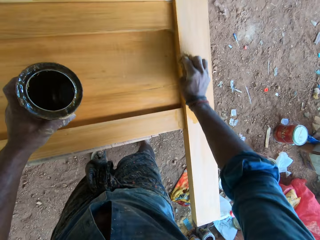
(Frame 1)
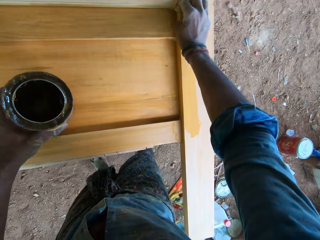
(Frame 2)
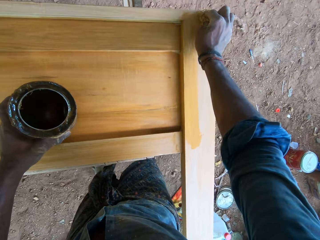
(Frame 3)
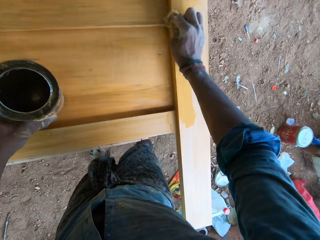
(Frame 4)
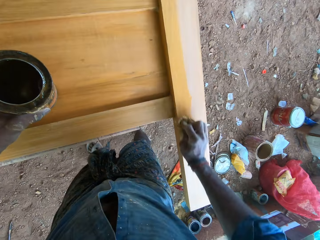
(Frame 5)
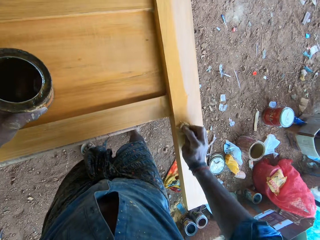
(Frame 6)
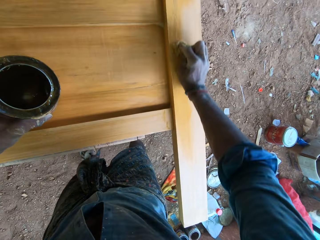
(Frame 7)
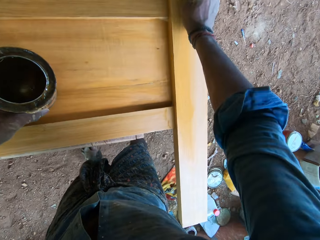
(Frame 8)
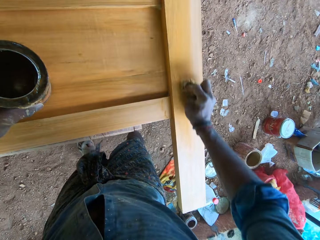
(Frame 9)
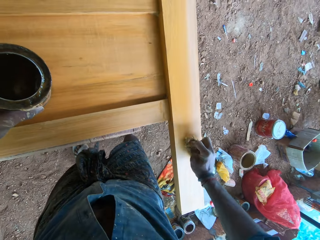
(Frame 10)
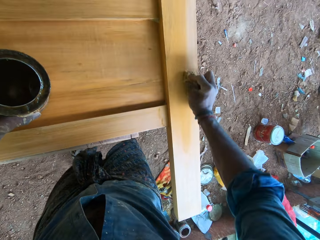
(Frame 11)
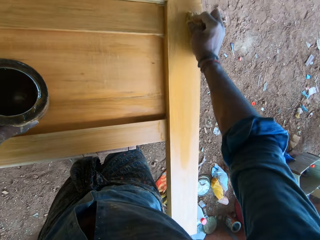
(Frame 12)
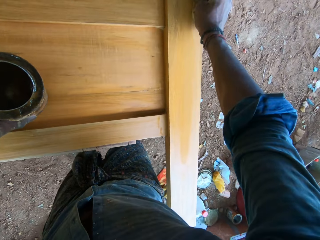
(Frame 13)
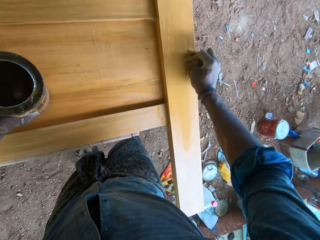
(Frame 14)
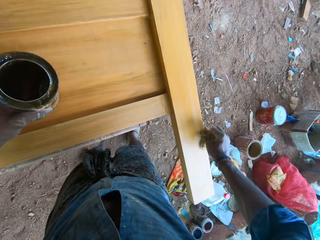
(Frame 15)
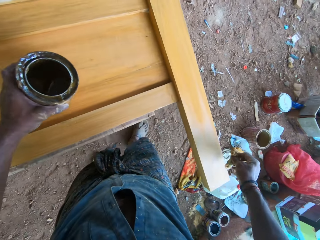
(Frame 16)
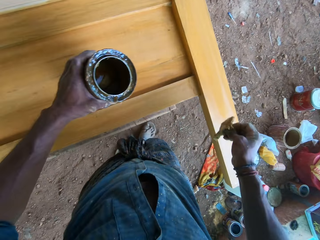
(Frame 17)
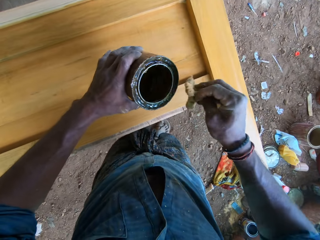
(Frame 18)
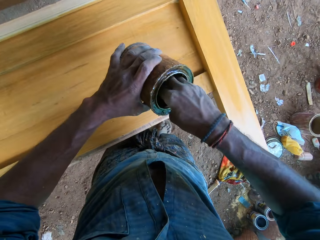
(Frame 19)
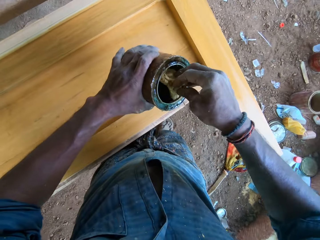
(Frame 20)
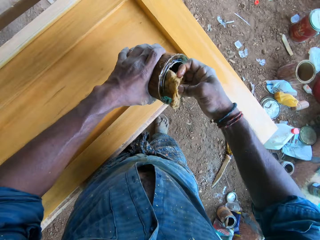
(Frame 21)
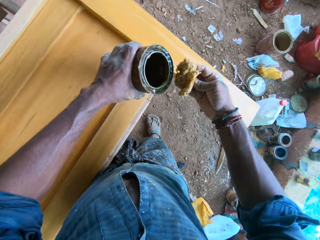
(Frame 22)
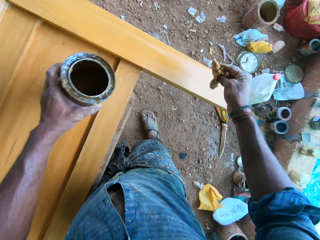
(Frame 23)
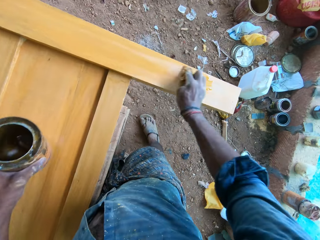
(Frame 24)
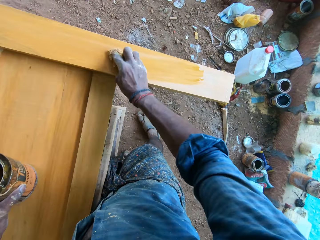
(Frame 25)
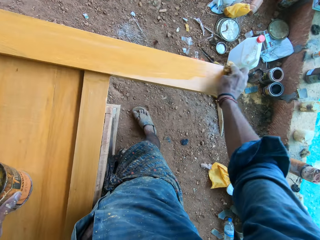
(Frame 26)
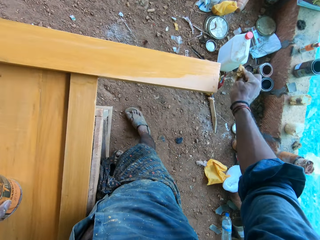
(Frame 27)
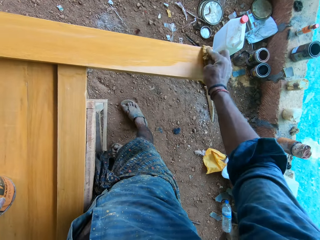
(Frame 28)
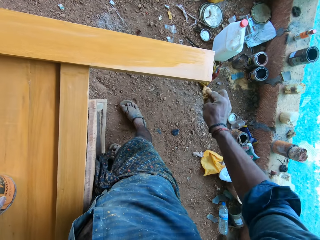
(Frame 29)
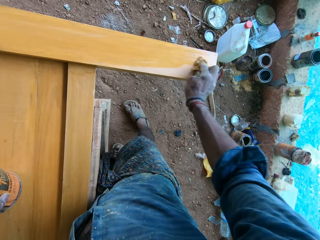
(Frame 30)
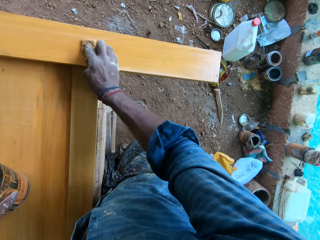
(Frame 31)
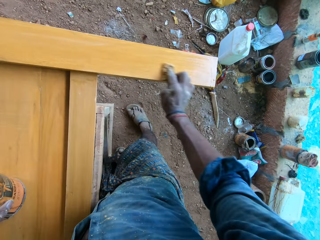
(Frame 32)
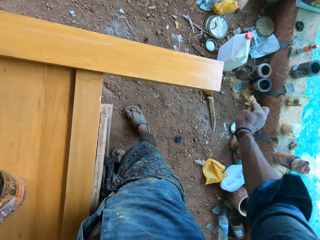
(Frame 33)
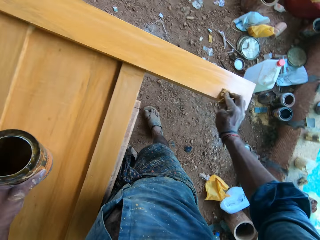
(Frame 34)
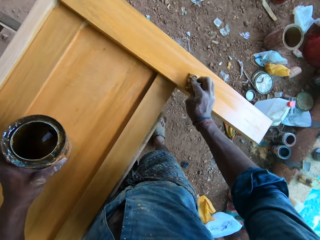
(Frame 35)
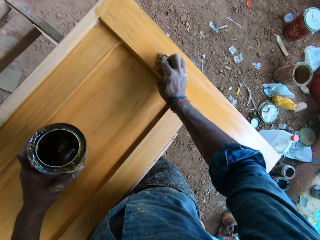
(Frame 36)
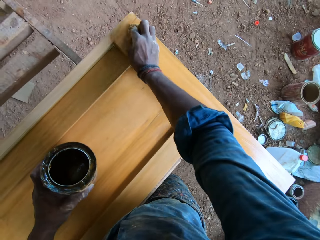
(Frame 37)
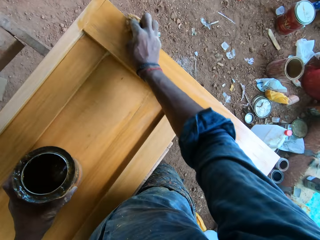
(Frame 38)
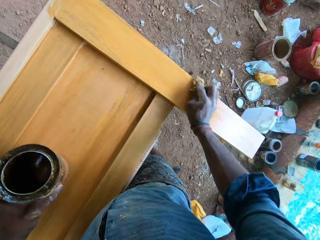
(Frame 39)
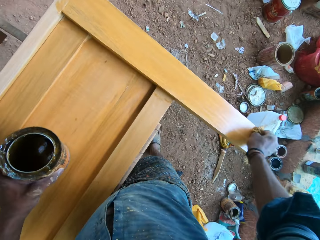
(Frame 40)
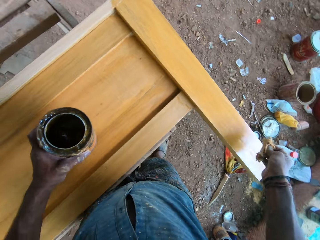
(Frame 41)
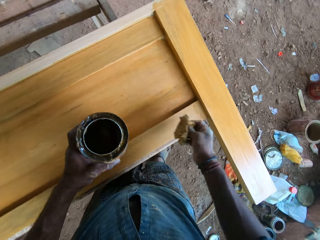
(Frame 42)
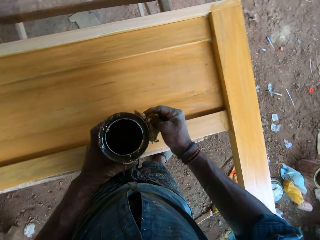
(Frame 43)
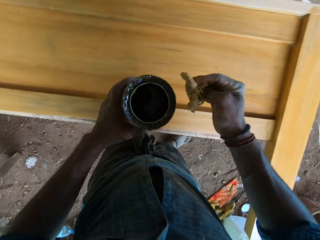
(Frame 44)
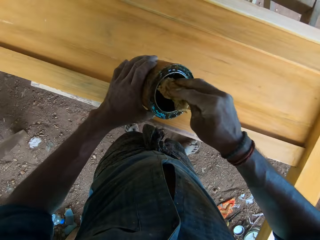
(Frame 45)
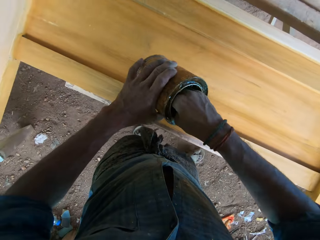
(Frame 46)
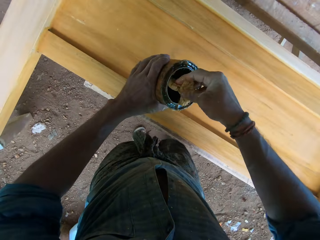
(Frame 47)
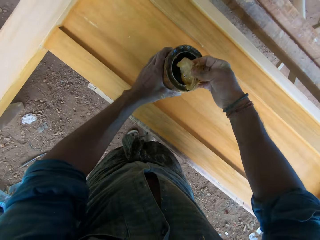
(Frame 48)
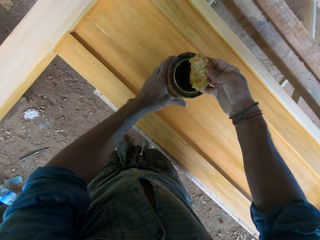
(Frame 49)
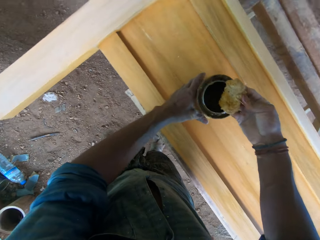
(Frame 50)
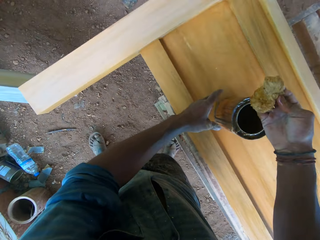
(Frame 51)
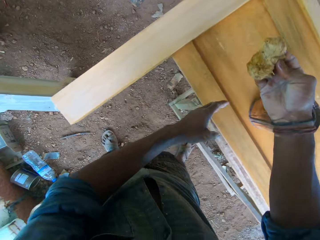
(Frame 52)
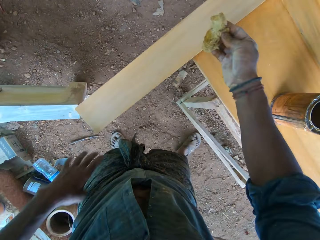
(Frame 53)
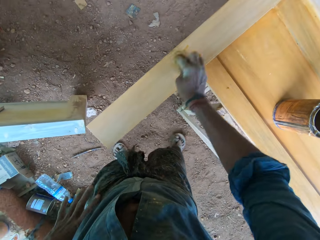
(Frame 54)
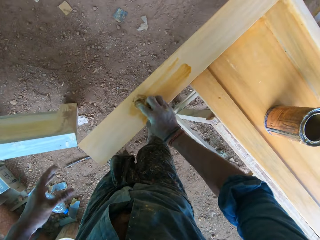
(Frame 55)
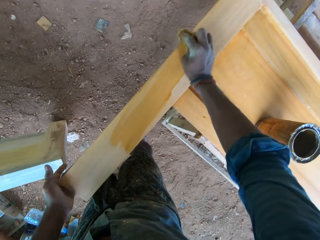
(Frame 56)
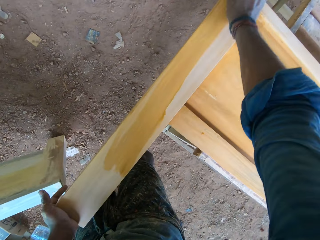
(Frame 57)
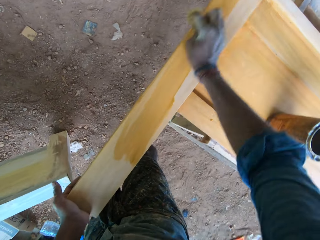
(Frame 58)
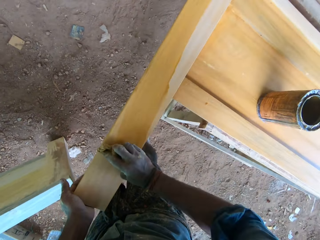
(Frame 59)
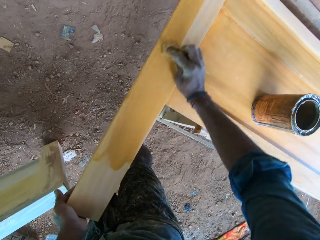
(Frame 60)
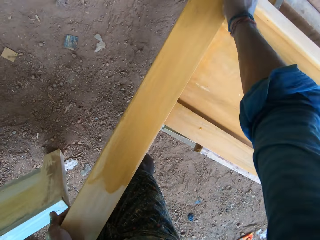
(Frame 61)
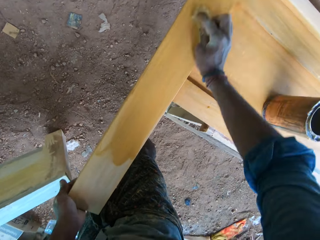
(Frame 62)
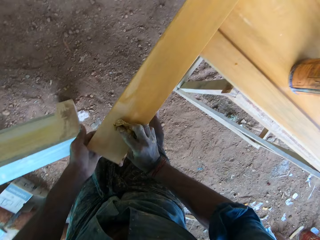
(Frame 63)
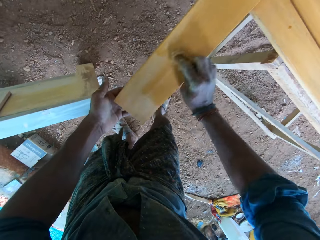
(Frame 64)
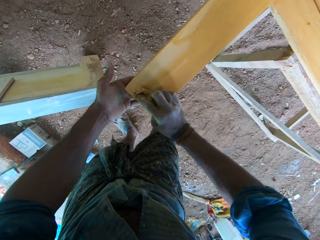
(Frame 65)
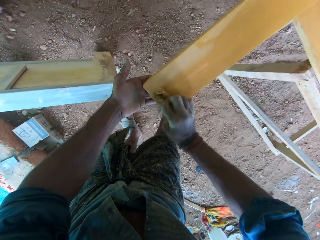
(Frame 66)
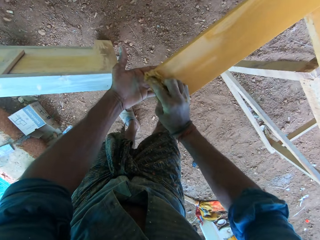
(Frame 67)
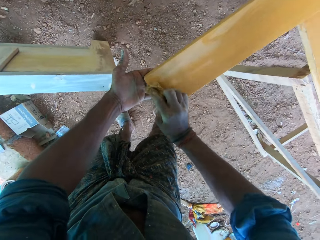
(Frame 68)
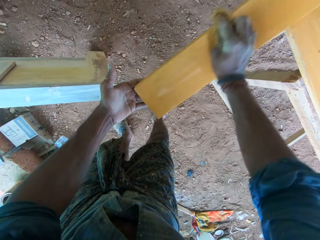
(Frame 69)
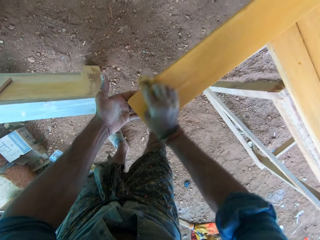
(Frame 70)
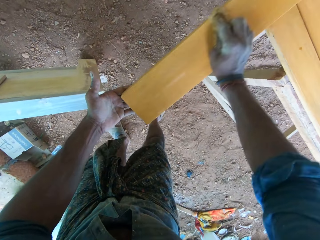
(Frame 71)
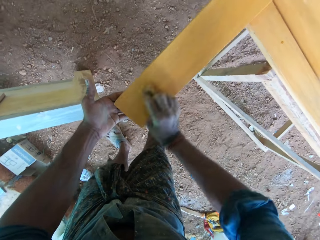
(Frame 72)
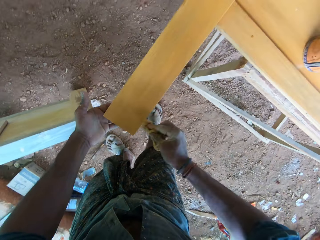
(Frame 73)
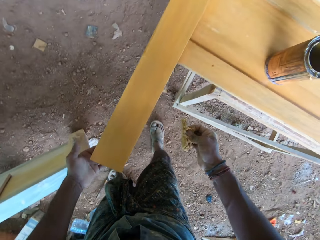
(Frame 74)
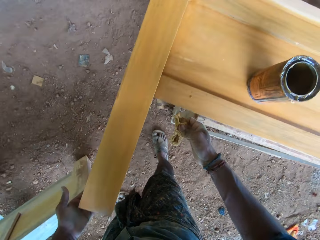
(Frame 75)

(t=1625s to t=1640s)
The camera wearer rubs the wood piece with the sponge or piece of cloth in his right hand. He paints the wooden board with the piece of cloth. He dips the sponge in the gloss tin in his left hand with the sponge in his right hand. He rubs the wood piece with the sponge in his right hand. He paints the wooden board with the piece of cloth. He touches the side of the gloss tin in his left hand with the sponge in his right hand. He dips the sponge in the gloss tin in his left hand with the sponge in his right hand. He drops the gloss tin on the wood piece with his left hand. He paints the wood with the foam in his right hand. He holds the wood with his left hand.

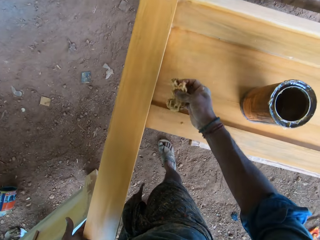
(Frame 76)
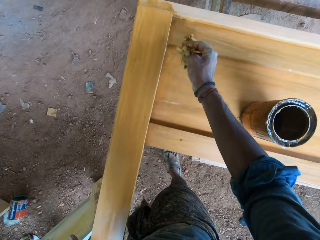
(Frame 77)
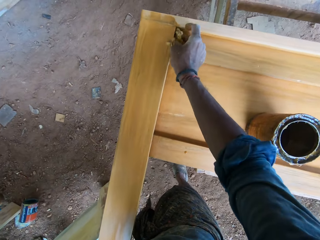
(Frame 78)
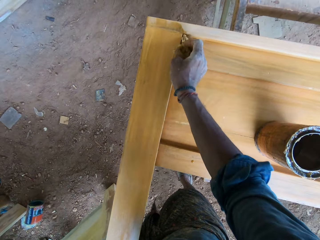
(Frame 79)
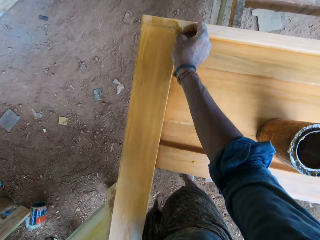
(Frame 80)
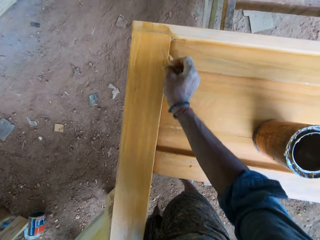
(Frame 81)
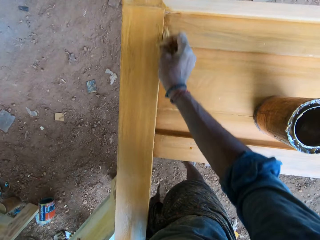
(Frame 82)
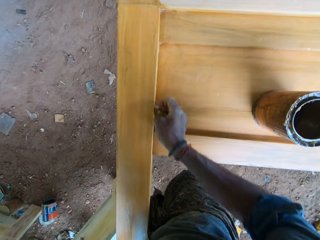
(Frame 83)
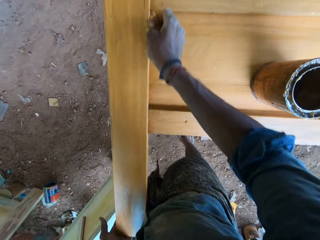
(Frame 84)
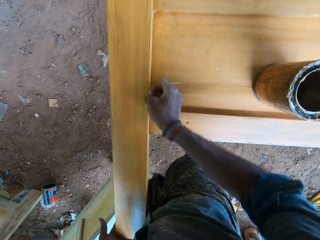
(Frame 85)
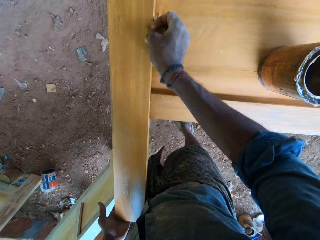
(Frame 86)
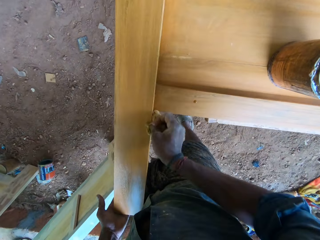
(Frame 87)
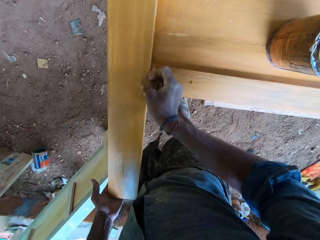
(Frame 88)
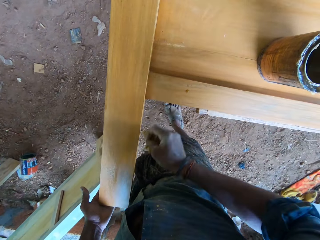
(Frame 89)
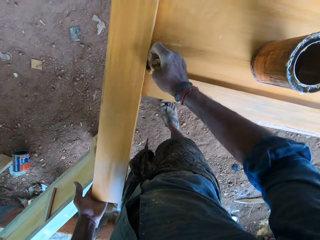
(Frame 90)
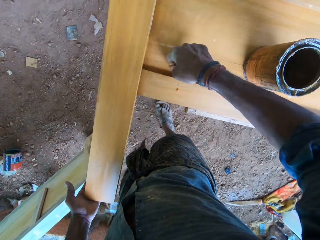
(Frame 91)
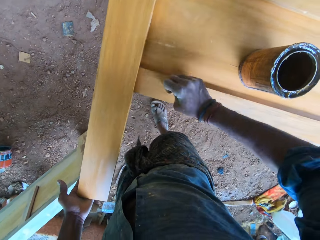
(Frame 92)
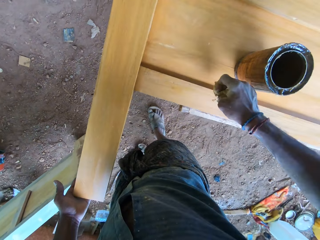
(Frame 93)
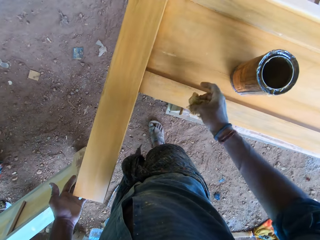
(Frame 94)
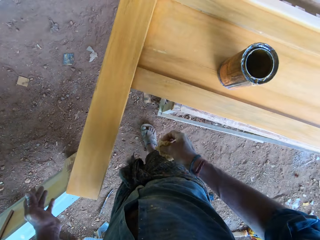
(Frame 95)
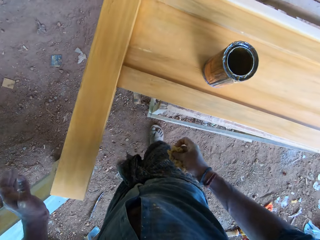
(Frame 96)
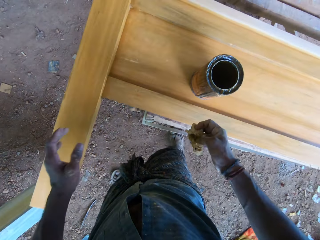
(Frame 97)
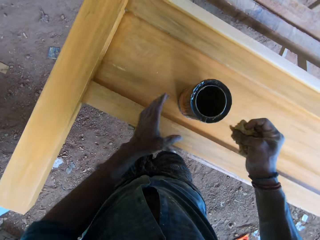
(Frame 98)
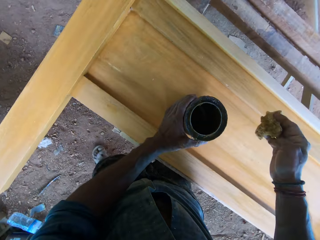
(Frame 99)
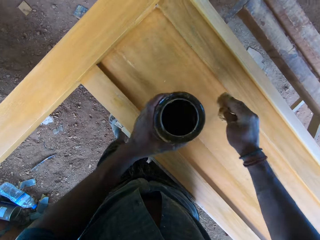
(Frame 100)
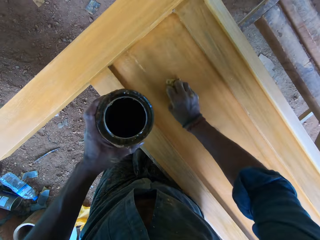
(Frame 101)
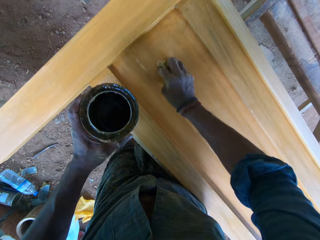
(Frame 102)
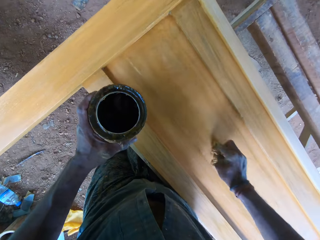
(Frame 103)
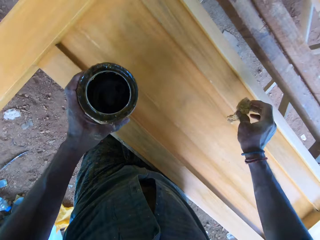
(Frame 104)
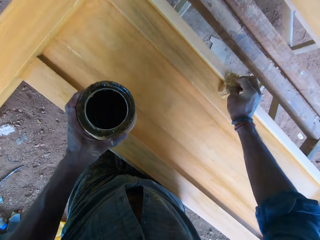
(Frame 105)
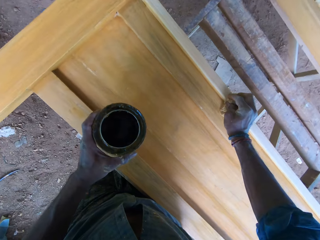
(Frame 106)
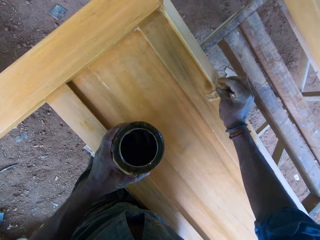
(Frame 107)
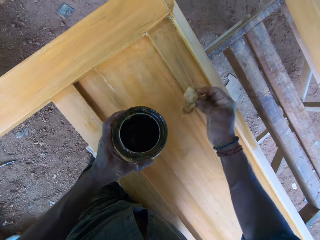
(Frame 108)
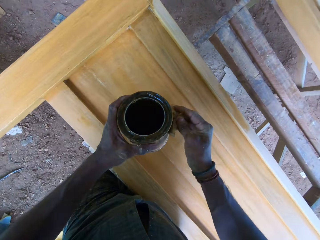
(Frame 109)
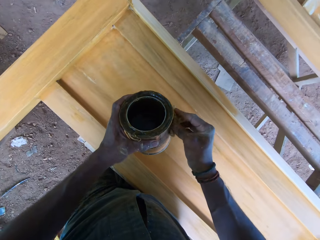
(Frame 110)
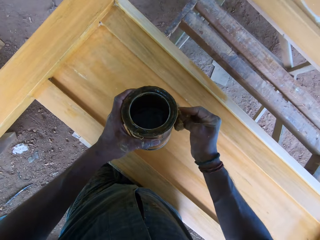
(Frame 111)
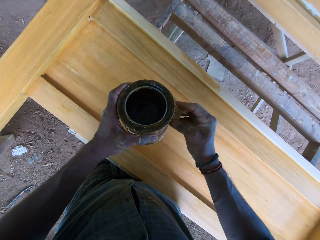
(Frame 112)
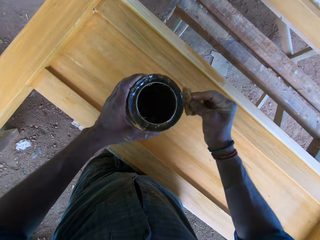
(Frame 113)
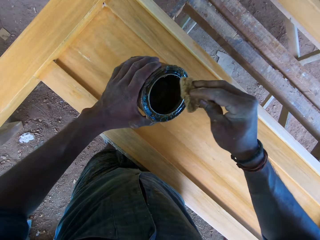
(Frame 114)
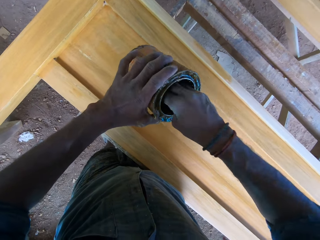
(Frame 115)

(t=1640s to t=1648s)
The camera wearer lifts up the paint can from the wood with his left hand. He paints the wood with the foam in his right hand. He touches the paint can with the foam in his right hand and adjusts the foam with his right hand.
